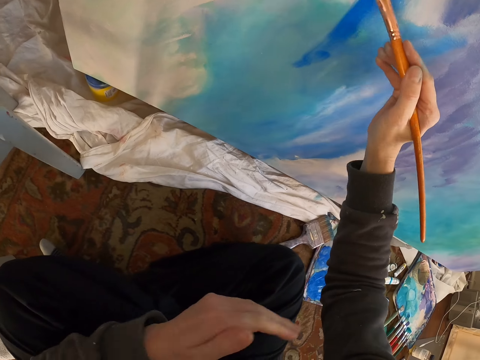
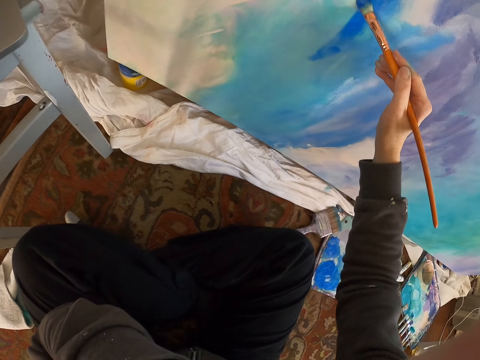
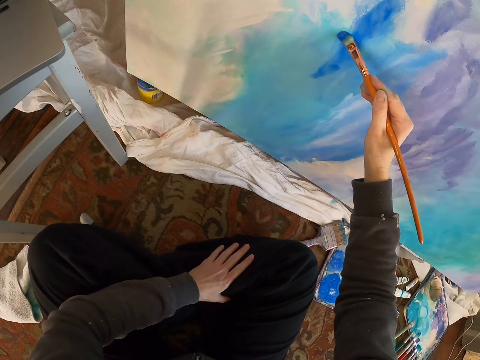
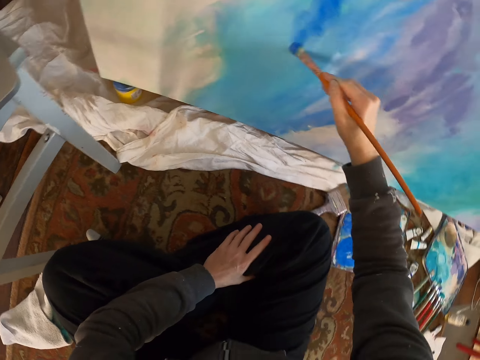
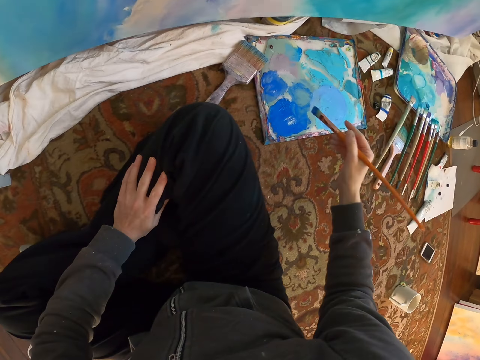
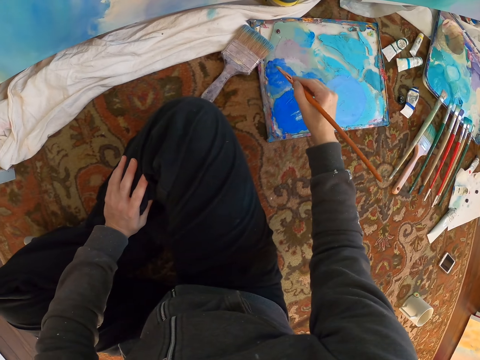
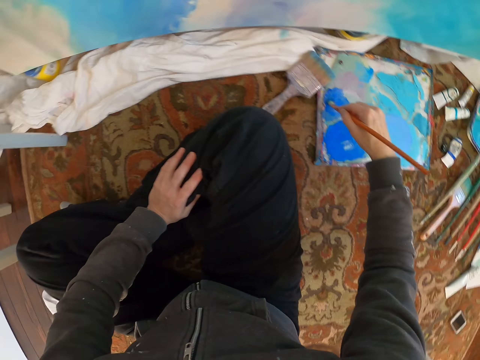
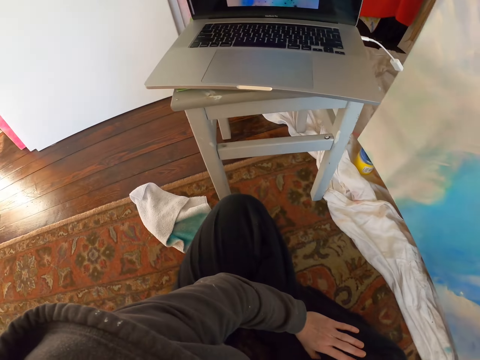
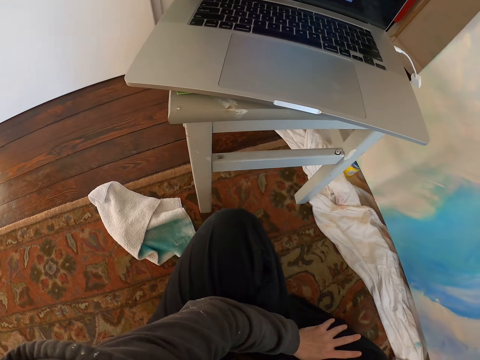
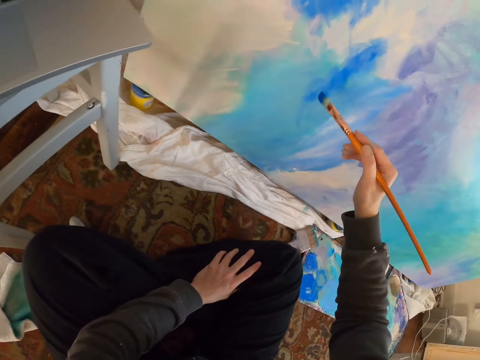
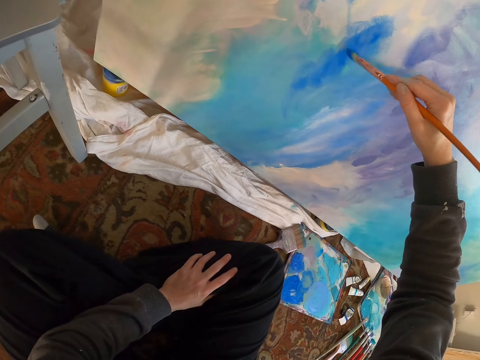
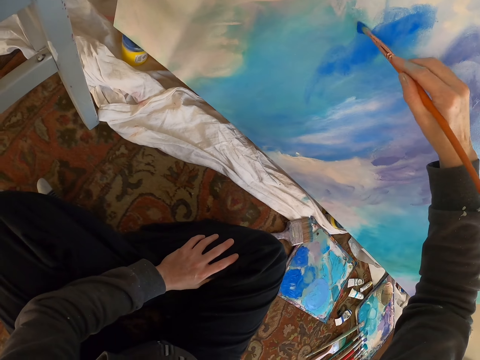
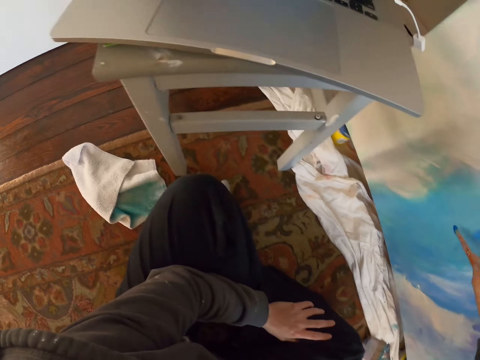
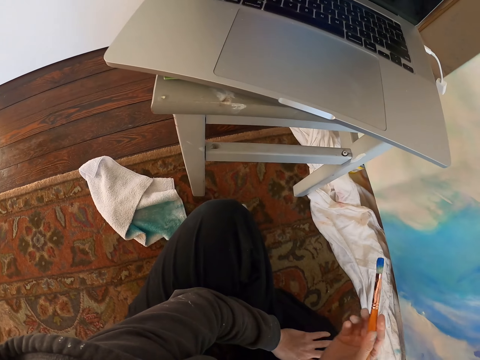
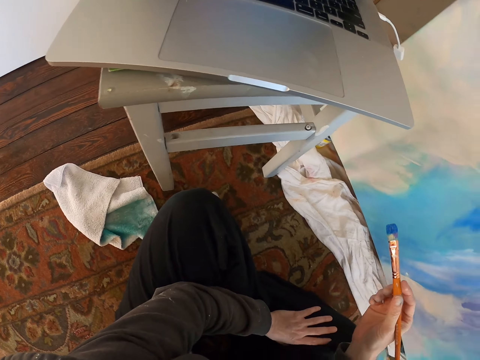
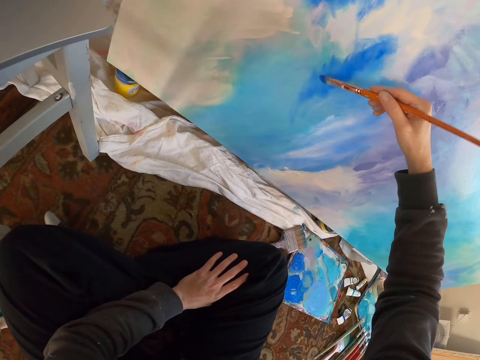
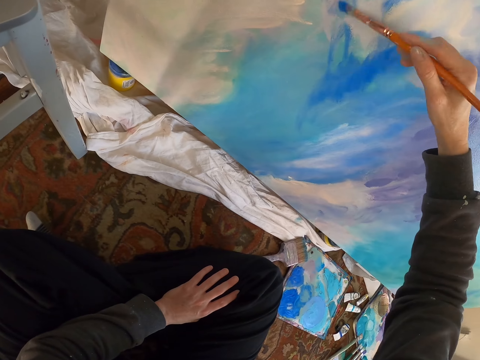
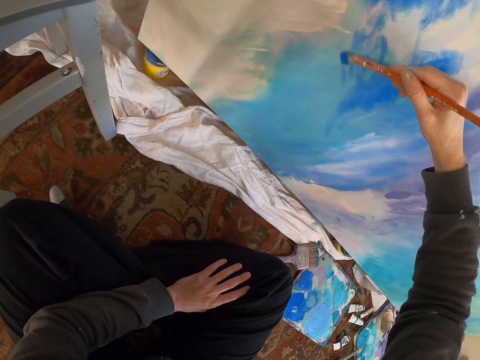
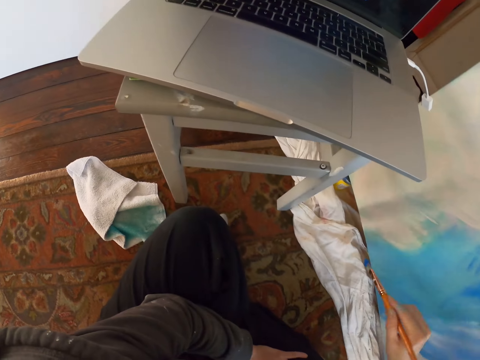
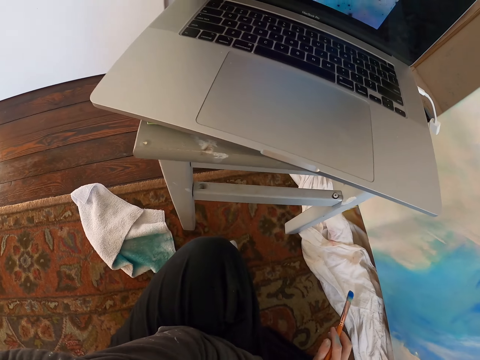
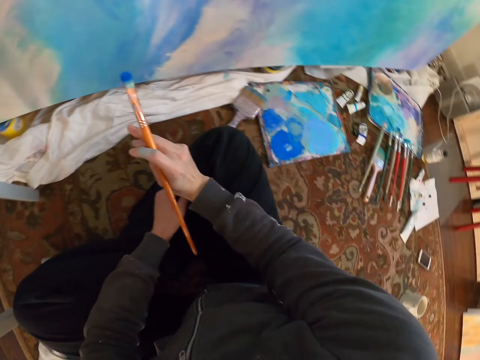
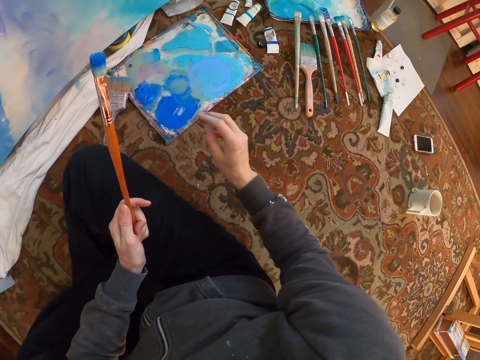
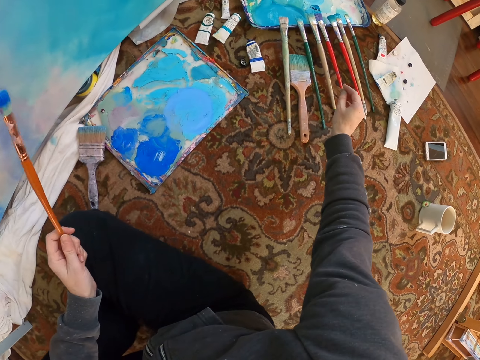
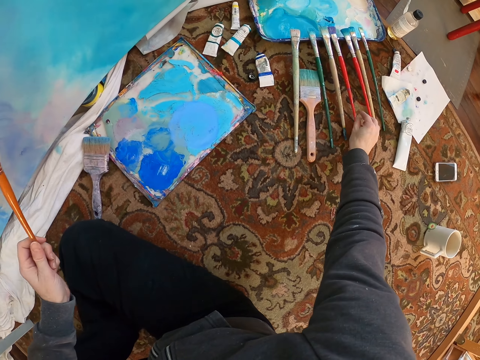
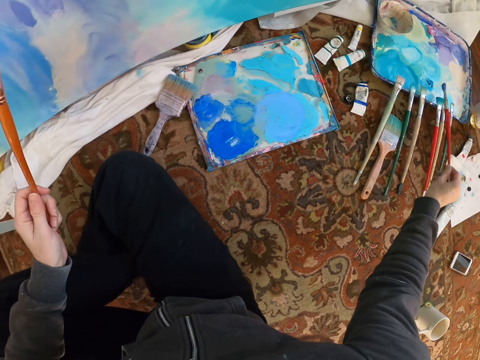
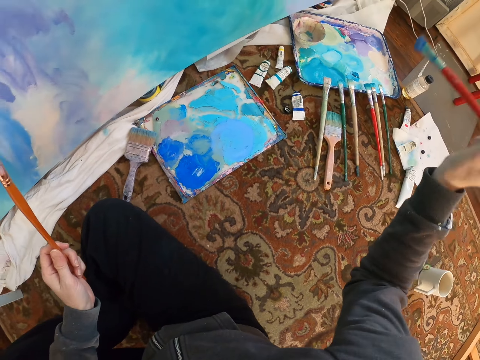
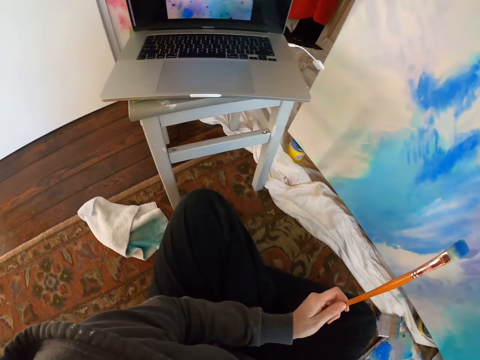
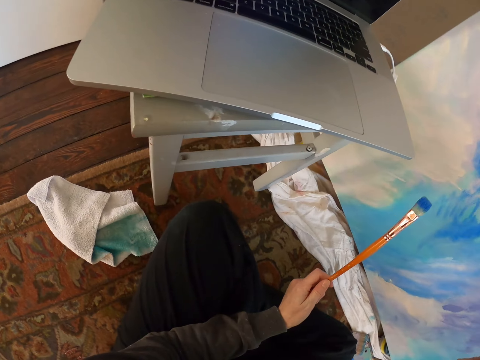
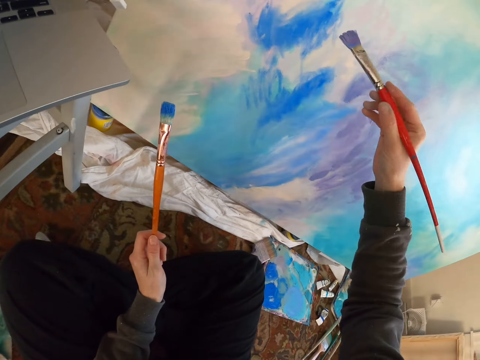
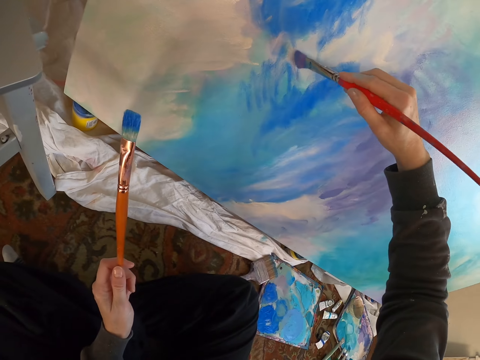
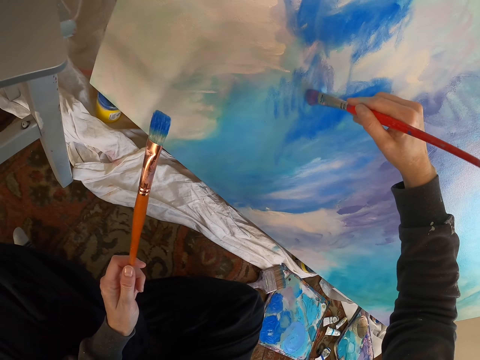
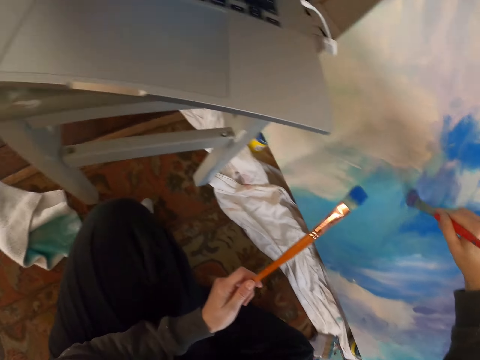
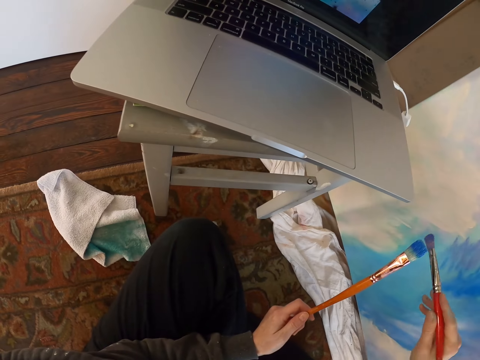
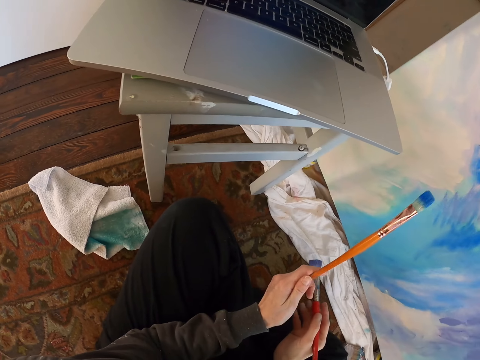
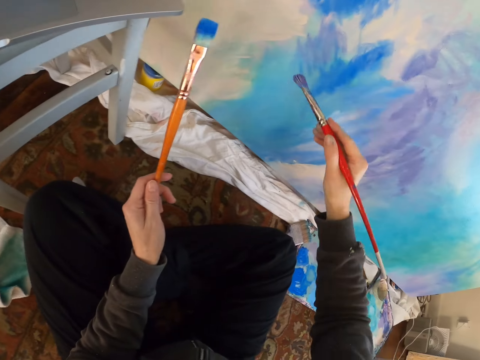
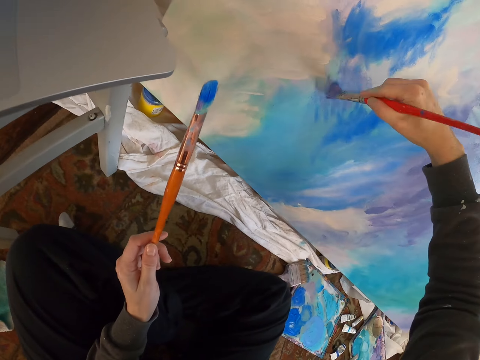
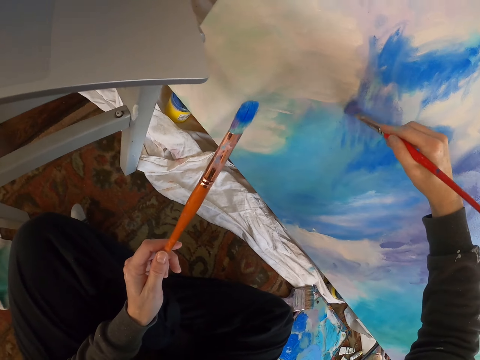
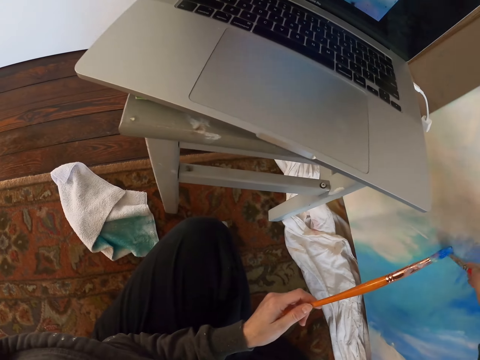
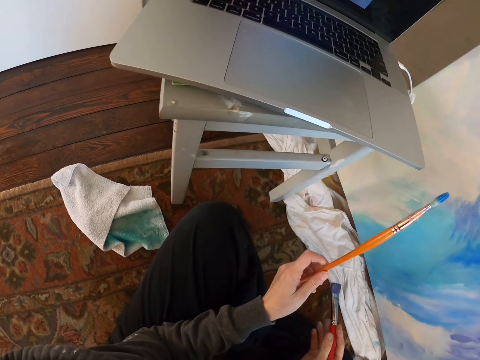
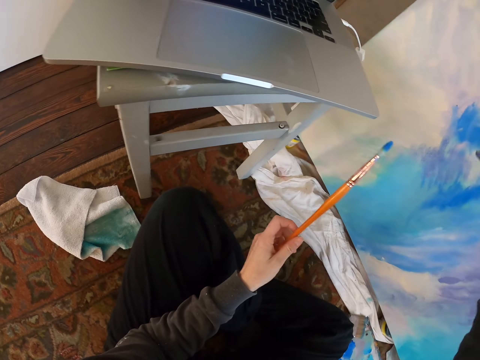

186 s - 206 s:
The camera wearer looks at the painting on the laptop. They paint on the board. They rub the paintbrush on the board. They paint the wall. They exchange the paintbrush to the left hand. They look at the painting on the laptop. They paint on the board. They pick up the paintbrush. They paint the wall.

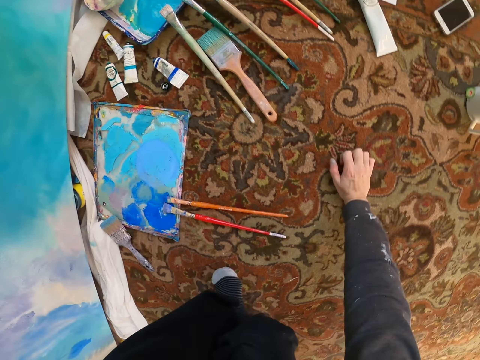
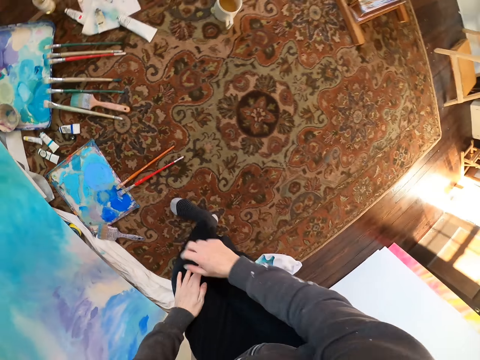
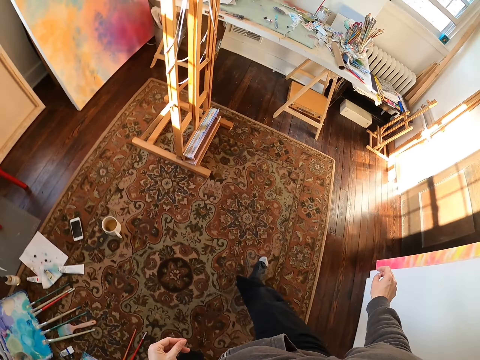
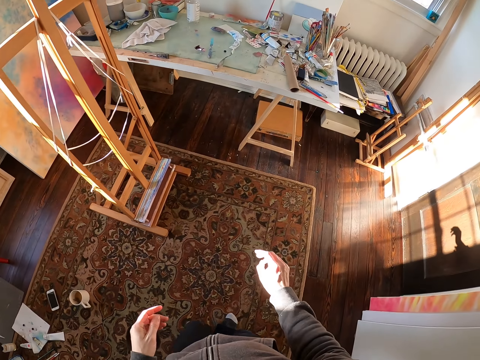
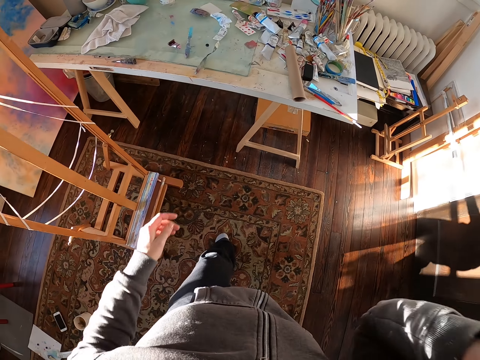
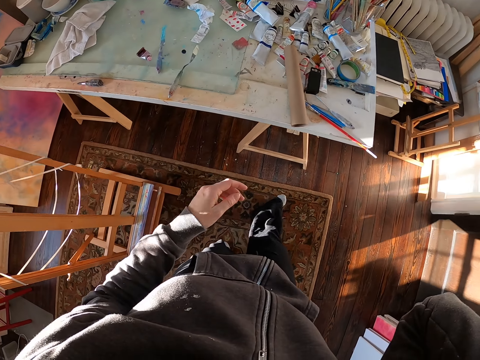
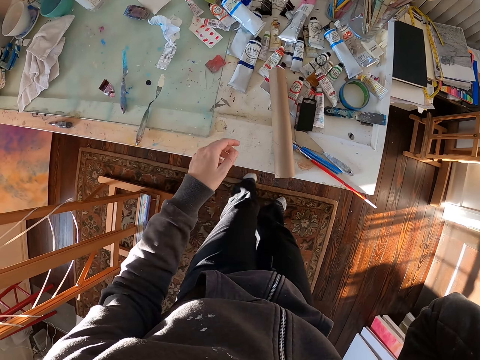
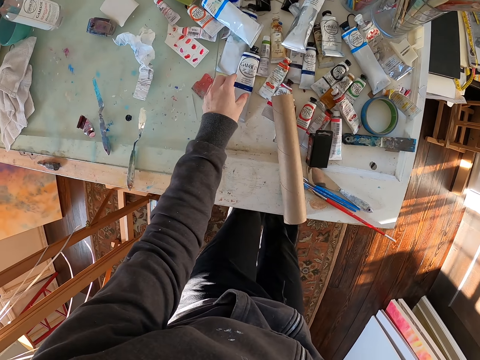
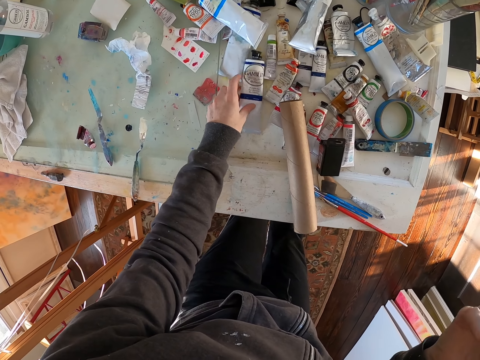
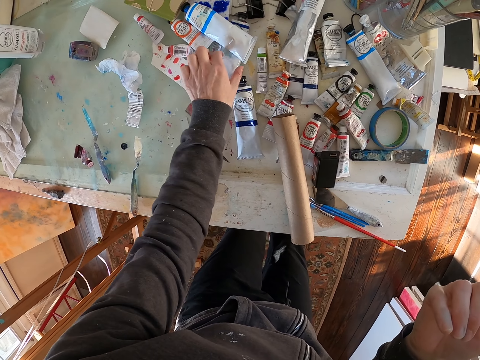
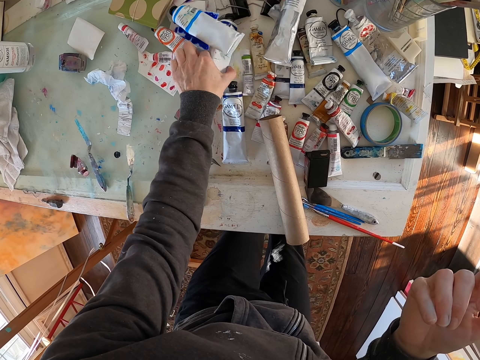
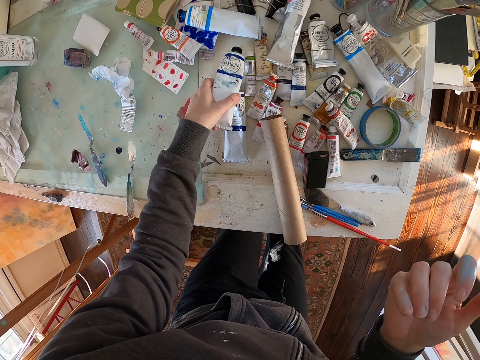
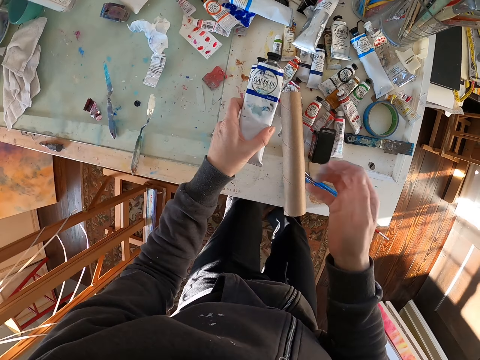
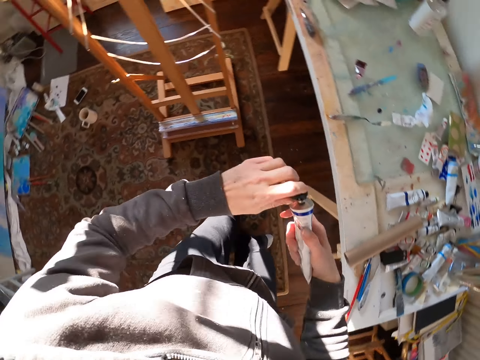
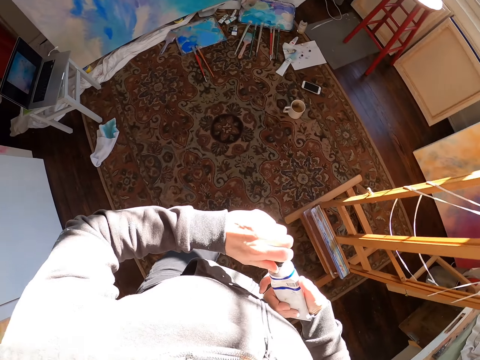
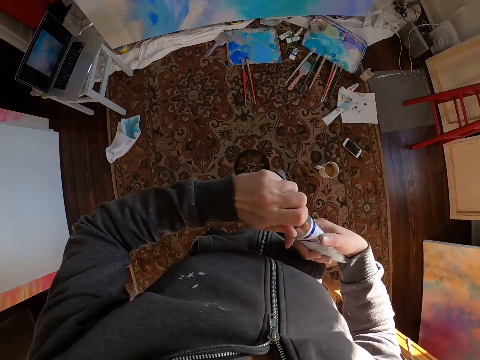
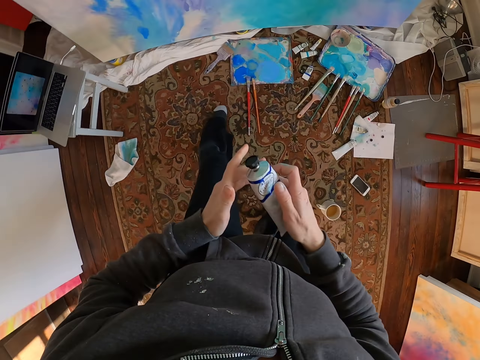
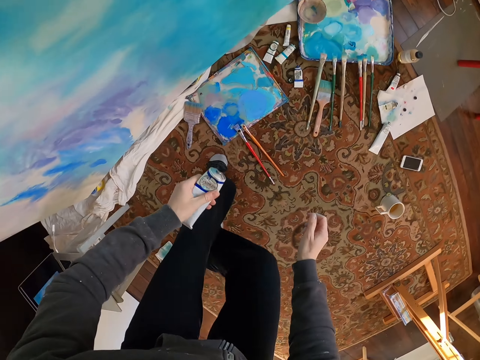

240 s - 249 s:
The camera wearer walks around. They stand up. They walk in the room. They take a color tube container.
